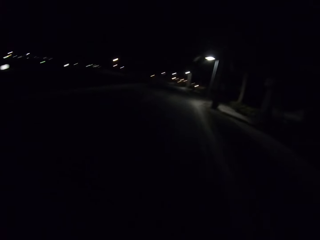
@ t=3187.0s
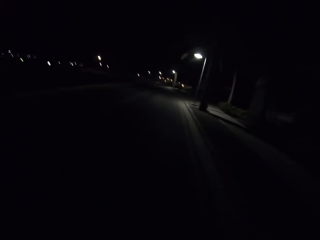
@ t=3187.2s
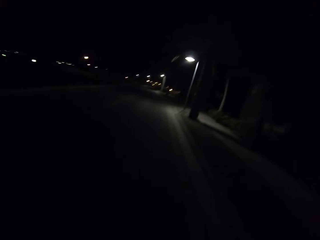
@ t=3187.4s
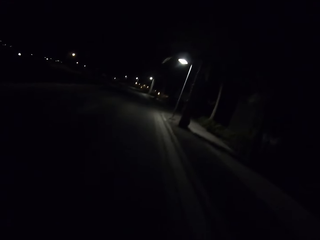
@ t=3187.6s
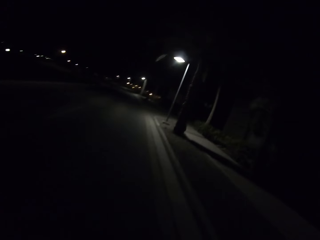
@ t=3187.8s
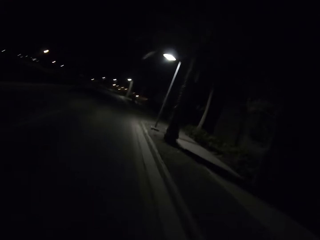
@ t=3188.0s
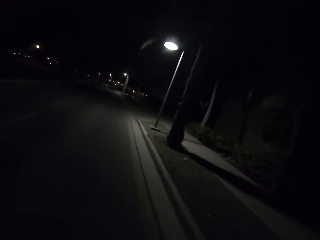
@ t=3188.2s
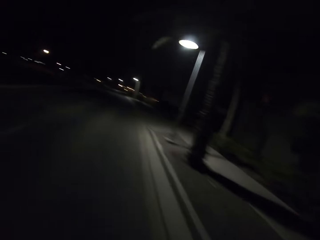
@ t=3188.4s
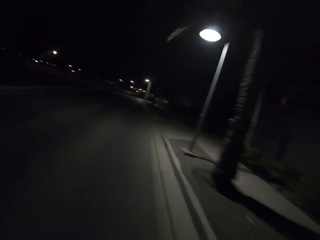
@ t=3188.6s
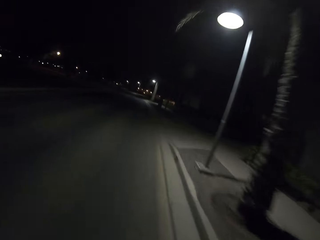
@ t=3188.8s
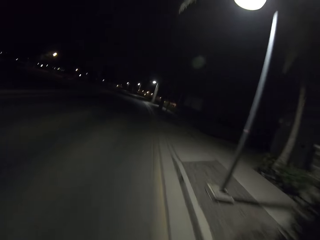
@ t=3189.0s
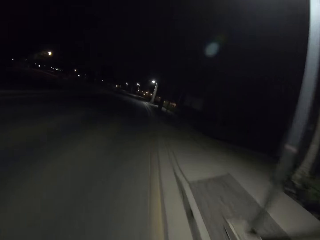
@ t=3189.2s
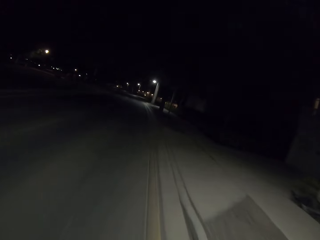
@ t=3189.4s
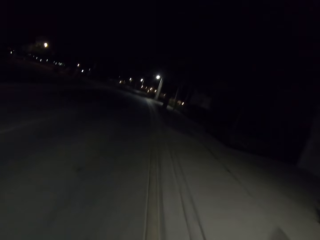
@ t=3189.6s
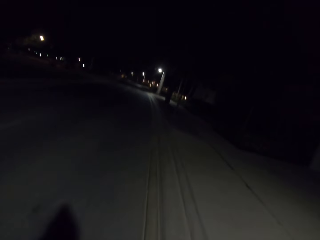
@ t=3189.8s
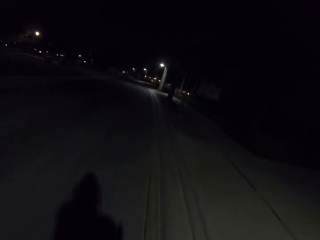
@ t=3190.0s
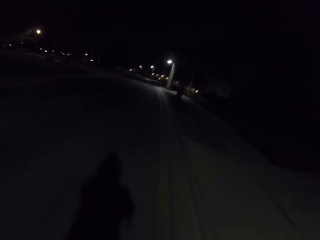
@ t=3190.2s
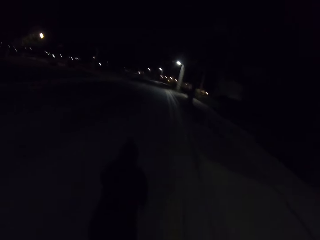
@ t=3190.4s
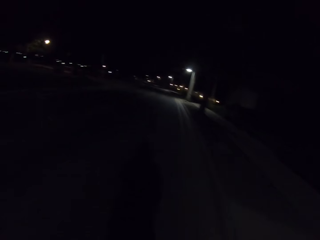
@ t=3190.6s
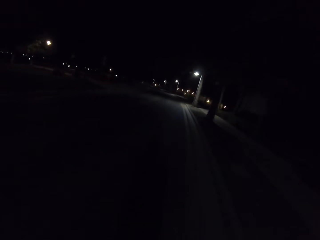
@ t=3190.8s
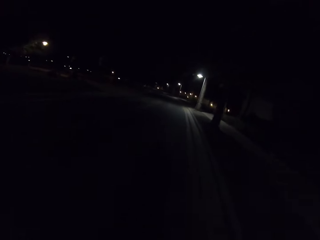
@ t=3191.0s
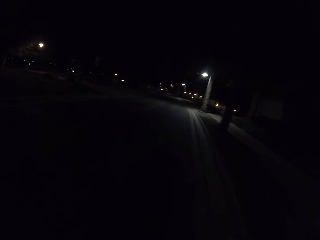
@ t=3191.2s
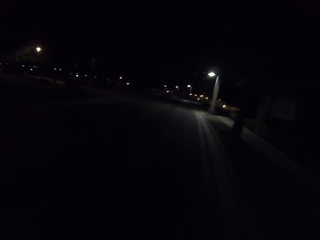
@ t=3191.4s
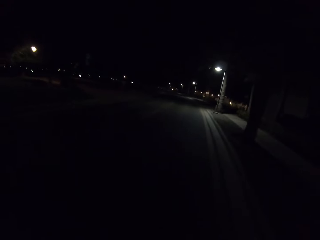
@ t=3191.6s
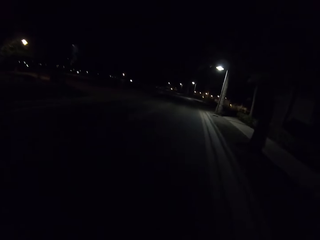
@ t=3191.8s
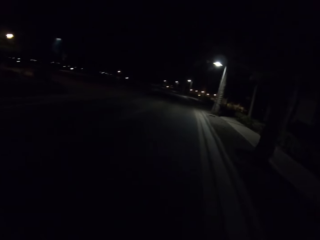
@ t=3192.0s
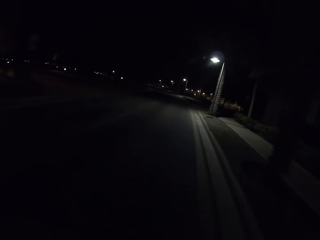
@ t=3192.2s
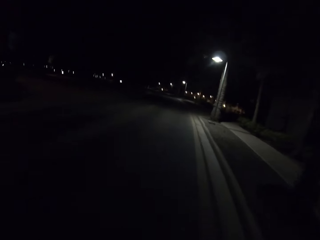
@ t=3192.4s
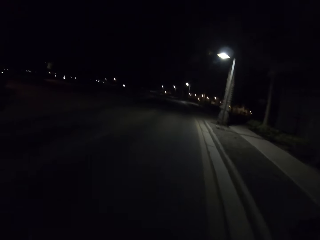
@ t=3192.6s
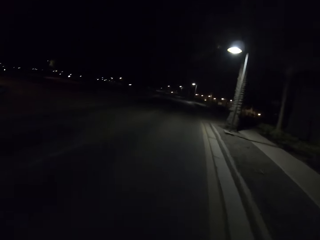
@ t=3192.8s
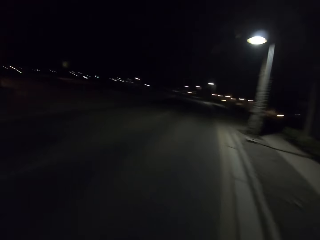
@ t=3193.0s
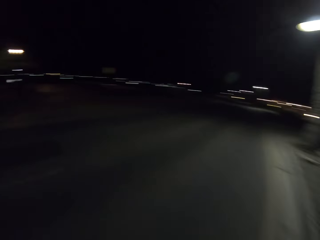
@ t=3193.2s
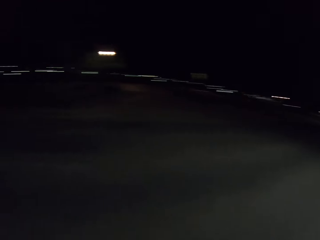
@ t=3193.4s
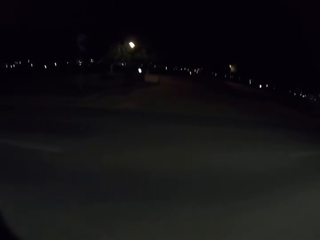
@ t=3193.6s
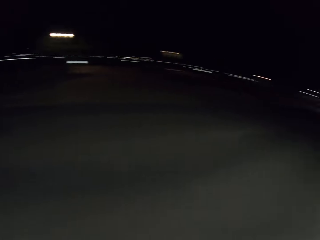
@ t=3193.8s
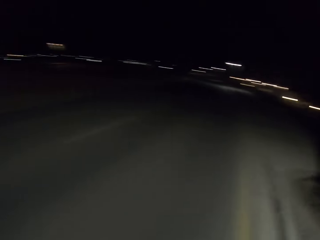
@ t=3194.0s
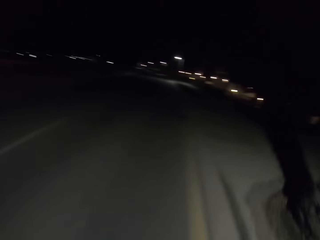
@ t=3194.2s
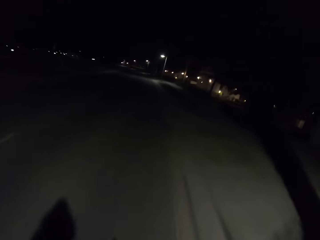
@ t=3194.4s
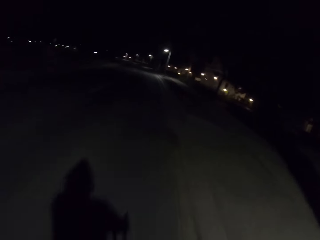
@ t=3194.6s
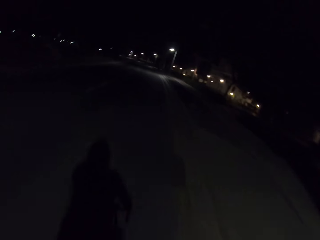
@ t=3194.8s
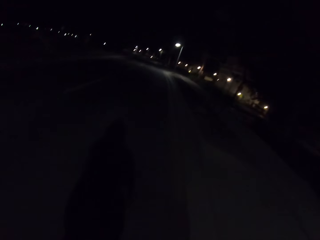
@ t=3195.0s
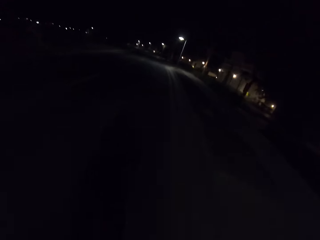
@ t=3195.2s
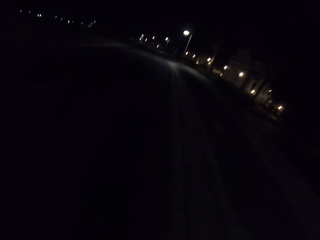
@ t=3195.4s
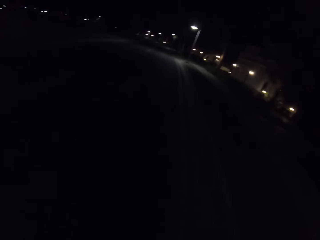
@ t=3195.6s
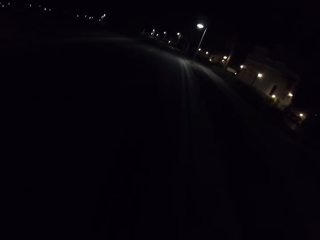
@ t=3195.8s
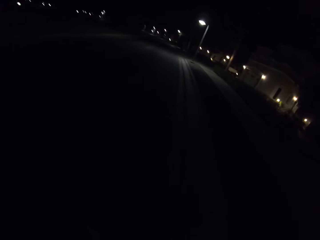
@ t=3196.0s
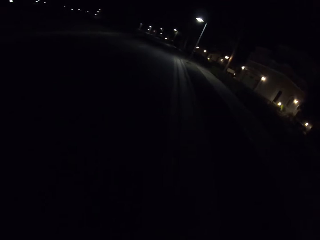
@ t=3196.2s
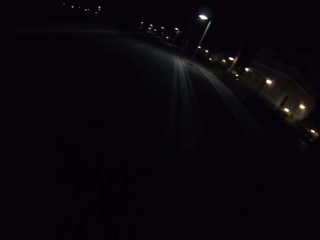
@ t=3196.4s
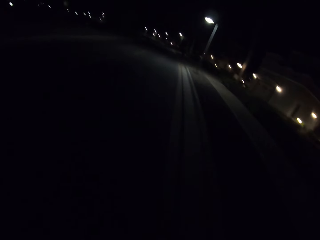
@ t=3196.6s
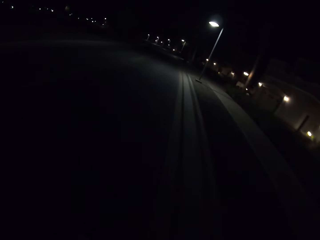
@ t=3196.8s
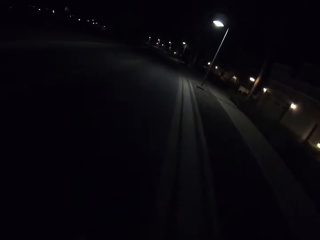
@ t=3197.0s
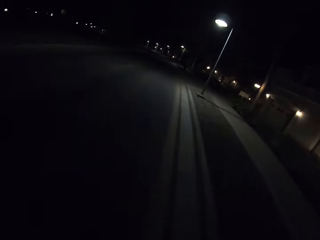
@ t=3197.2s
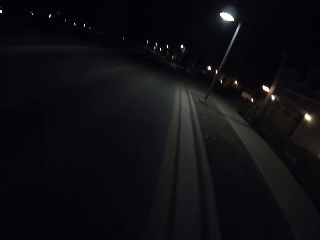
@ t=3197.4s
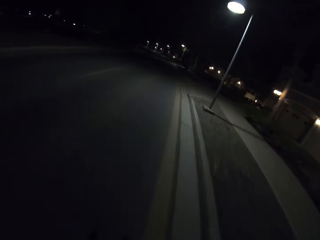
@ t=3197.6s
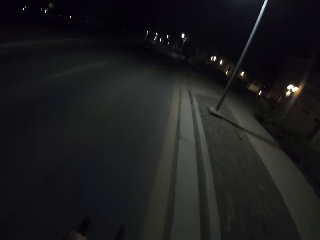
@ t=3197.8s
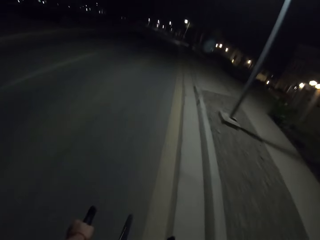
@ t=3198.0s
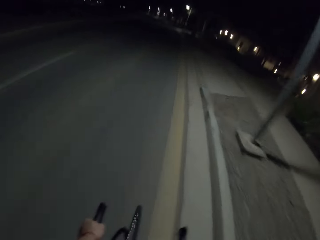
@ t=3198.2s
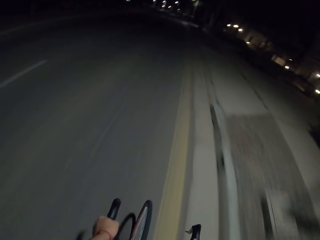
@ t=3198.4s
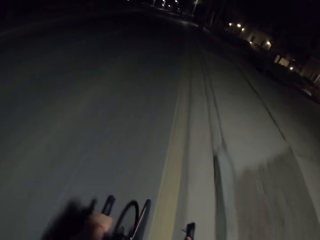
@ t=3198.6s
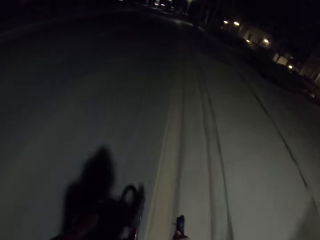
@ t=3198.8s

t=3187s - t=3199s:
The camera wearer looks around.

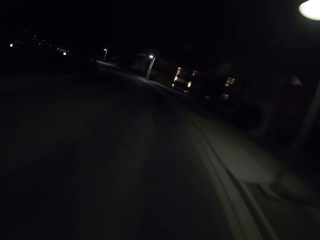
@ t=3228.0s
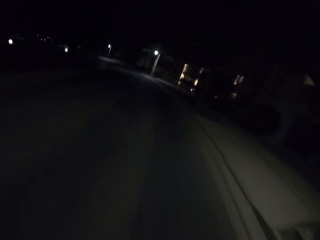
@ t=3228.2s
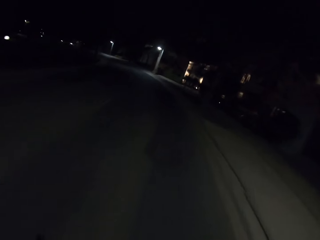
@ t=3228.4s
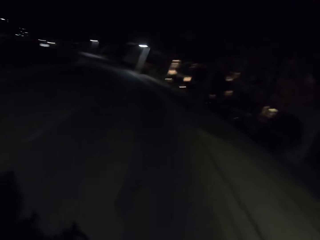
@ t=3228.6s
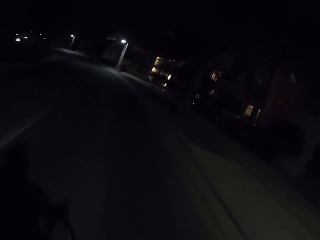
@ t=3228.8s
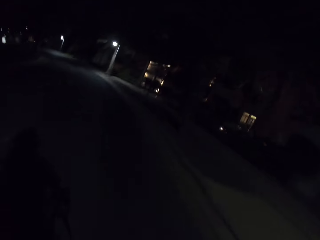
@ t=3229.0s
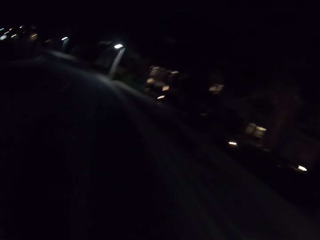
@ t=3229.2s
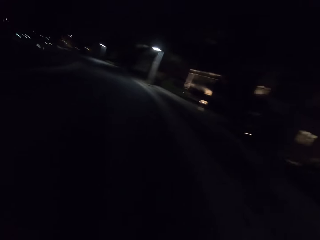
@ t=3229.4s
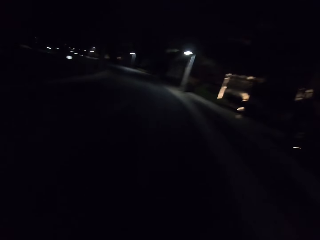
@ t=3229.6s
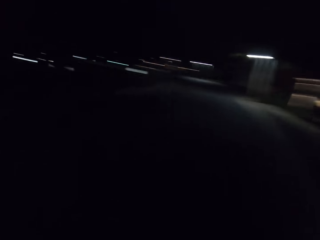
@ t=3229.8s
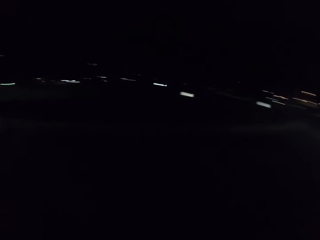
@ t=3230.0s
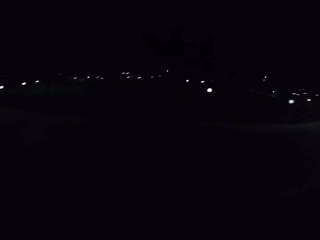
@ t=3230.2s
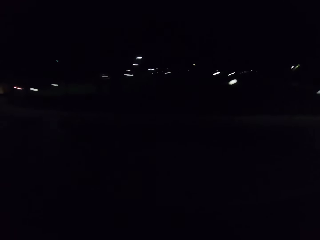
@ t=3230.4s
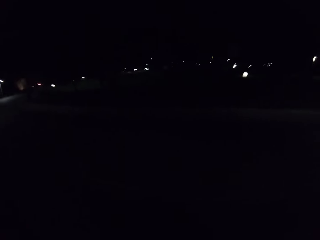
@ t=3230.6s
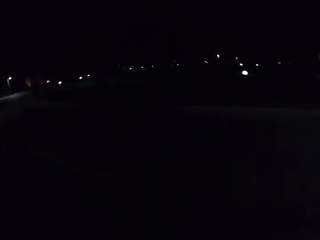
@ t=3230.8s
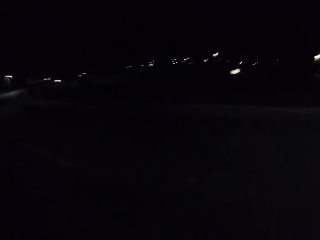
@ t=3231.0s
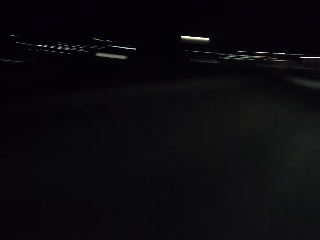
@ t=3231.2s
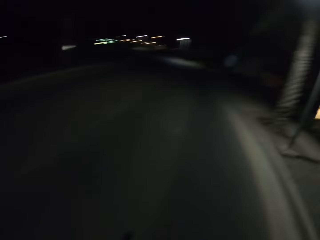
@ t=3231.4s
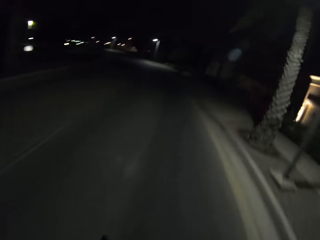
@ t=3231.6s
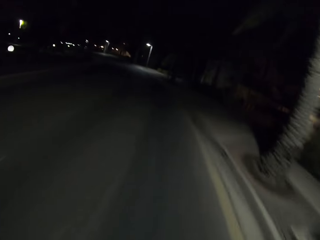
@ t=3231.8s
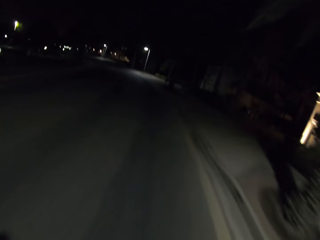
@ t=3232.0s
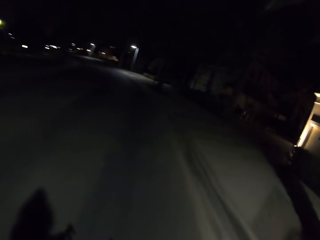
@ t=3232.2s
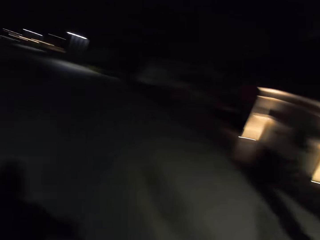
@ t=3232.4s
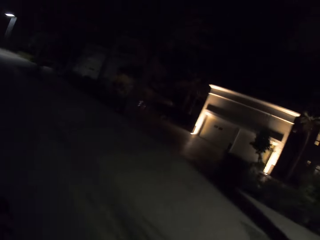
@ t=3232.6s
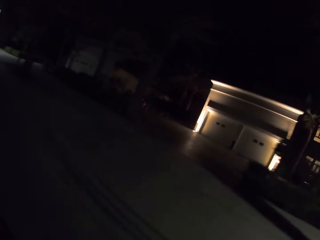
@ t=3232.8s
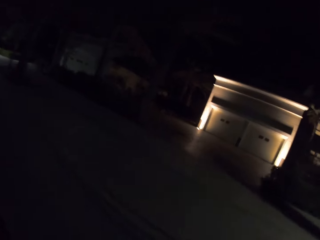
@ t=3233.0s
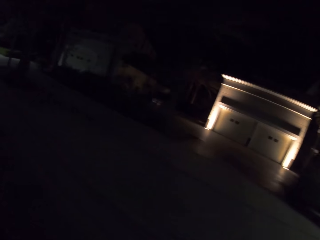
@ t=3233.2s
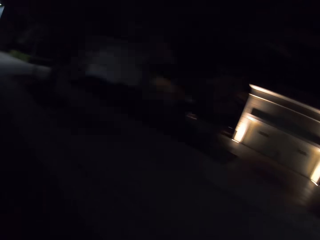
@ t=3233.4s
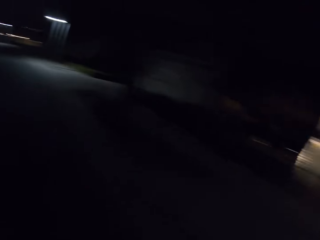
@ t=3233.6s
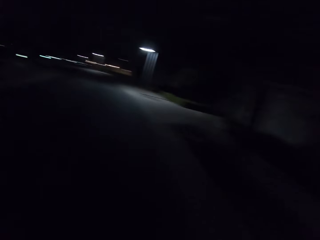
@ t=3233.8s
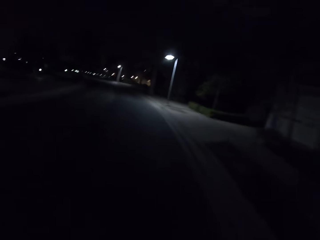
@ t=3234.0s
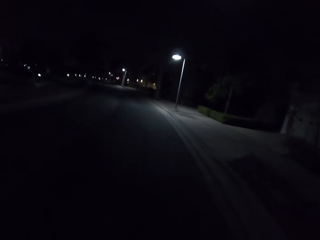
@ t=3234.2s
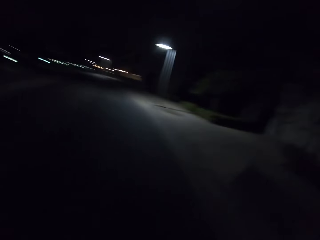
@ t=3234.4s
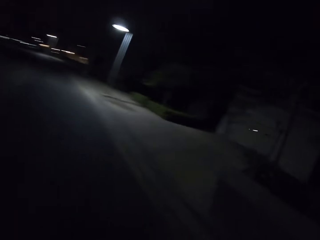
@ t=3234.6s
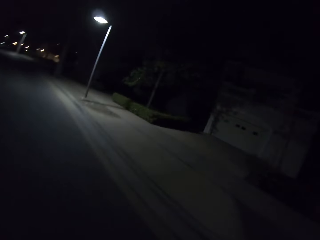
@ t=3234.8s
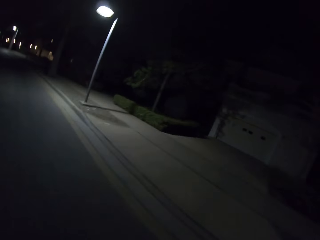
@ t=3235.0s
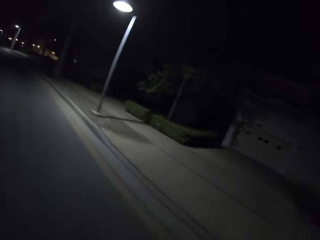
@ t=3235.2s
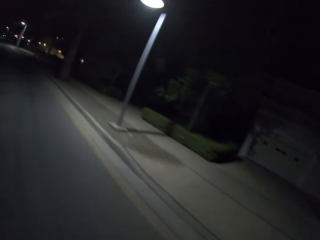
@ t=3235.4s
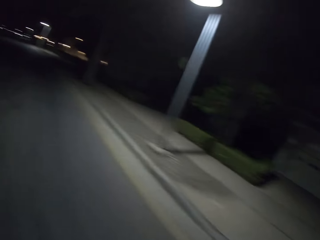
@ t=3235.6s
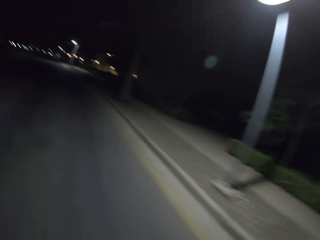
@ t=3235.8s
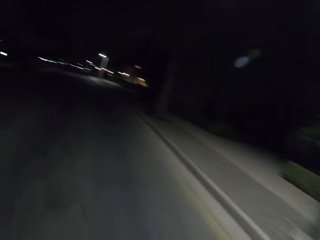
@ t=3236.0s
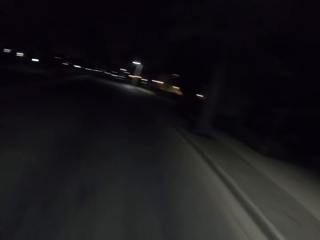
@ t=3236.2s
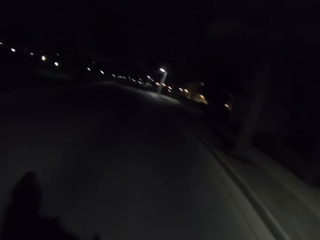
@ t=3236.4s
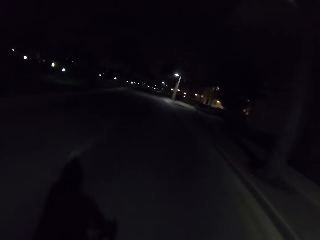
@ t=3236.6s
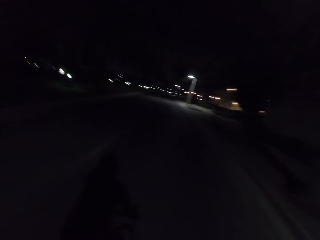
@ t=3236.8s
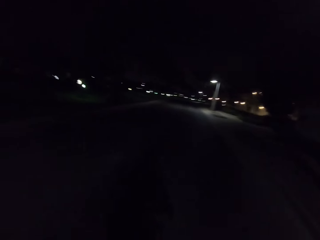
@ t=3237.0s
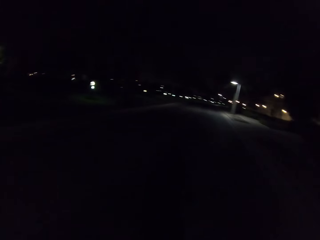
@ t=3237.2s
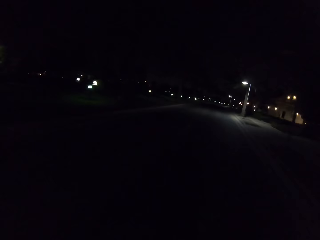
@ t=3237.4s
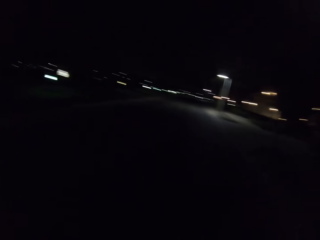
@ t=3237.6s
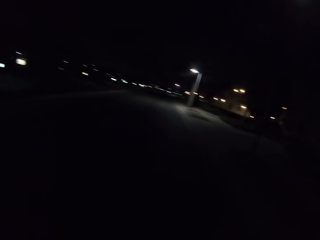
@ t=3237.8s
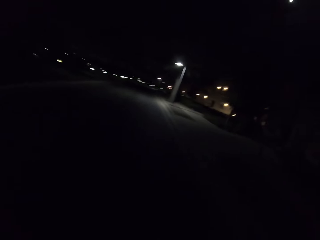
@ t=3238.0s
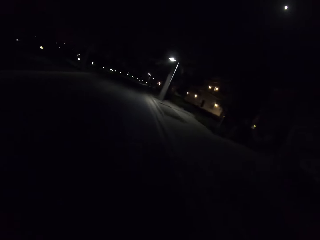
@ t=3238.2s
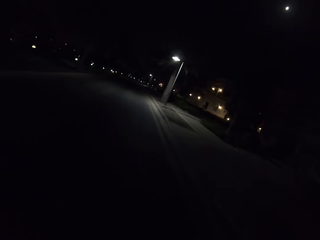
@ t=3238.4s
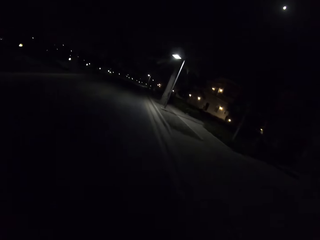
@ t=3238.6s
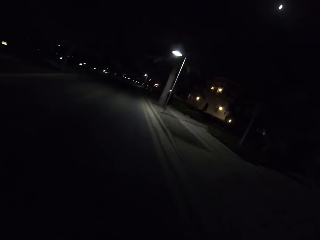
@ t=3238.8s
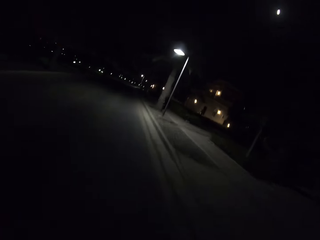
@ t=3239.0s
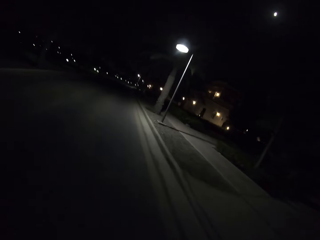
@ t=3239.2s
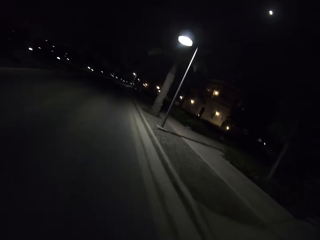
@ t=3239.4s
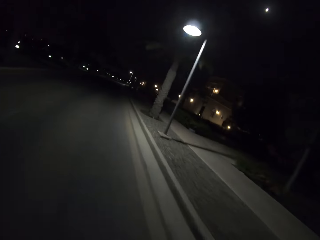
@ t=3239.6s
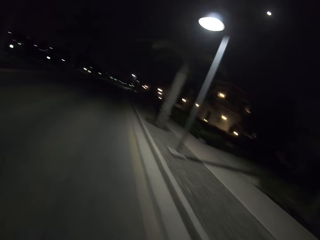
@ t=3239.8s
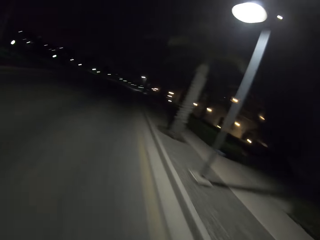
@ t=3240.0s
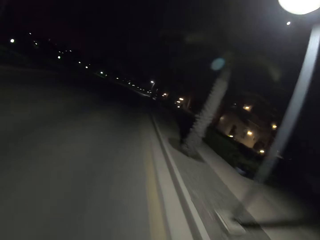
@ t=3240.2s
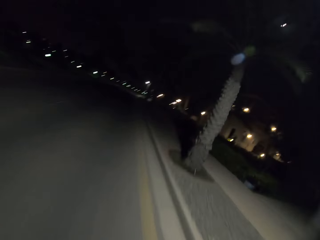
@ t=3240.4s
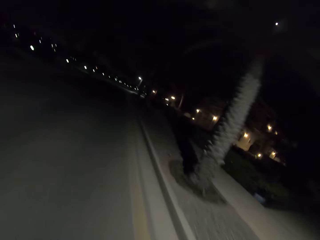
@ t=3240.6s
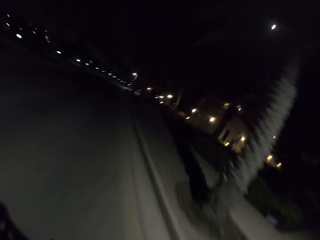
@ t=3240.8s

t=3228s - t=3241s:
The camera wearer looks around. They look around again.
